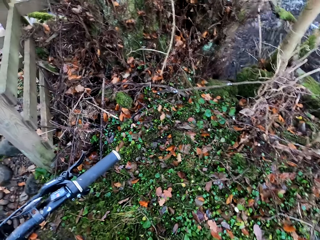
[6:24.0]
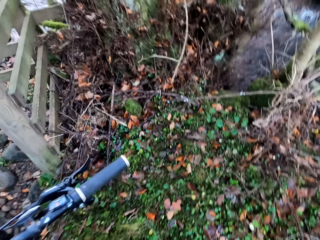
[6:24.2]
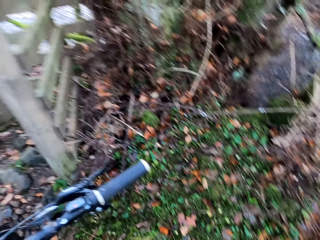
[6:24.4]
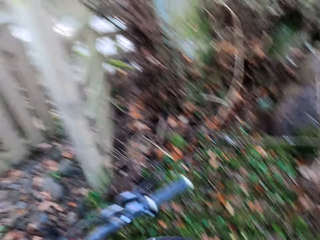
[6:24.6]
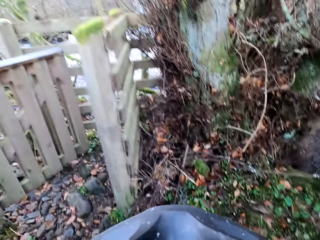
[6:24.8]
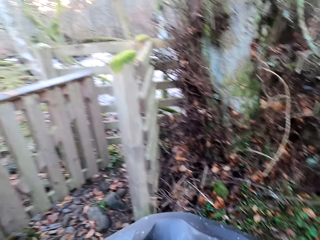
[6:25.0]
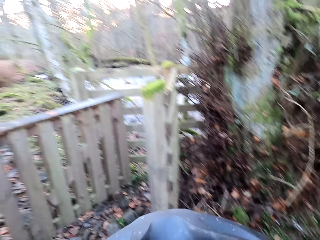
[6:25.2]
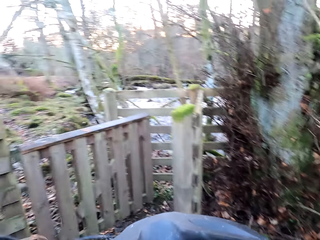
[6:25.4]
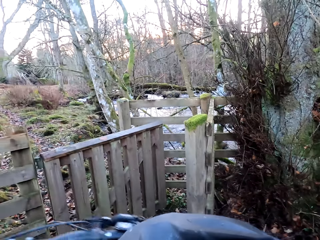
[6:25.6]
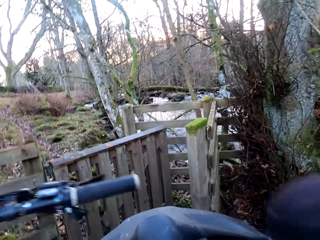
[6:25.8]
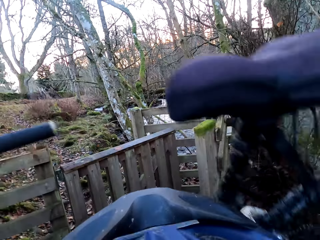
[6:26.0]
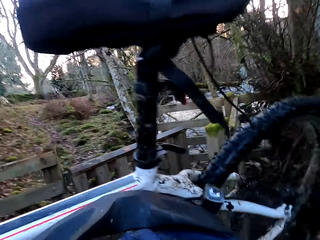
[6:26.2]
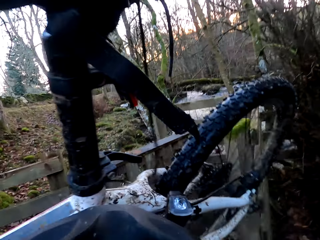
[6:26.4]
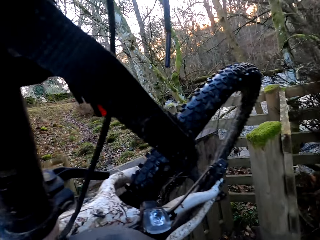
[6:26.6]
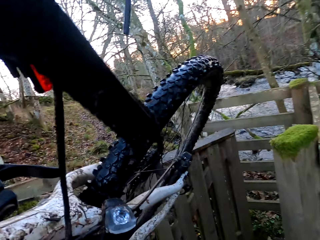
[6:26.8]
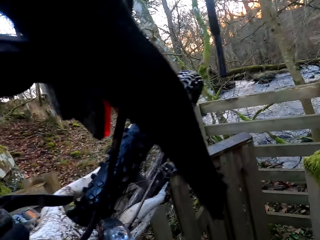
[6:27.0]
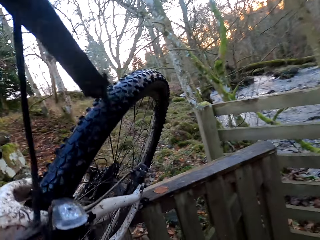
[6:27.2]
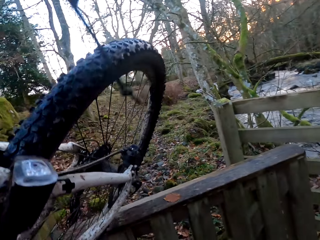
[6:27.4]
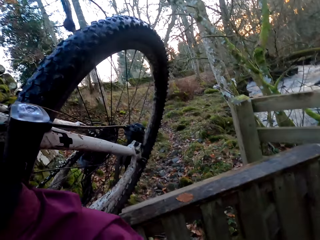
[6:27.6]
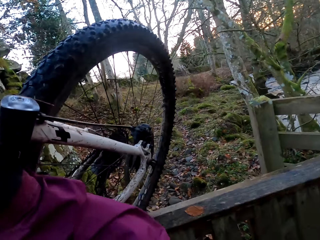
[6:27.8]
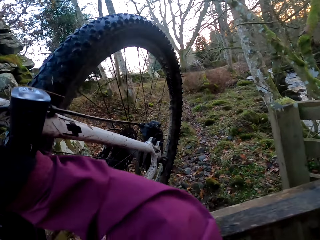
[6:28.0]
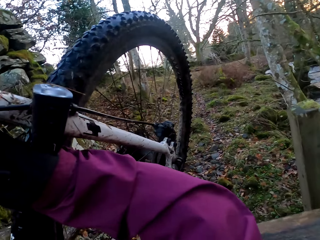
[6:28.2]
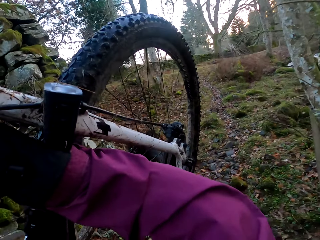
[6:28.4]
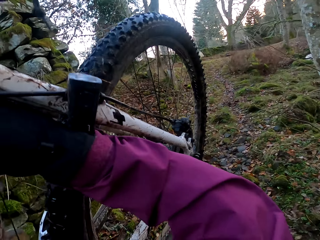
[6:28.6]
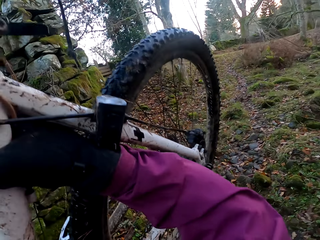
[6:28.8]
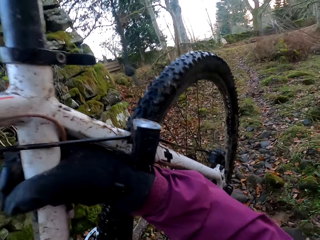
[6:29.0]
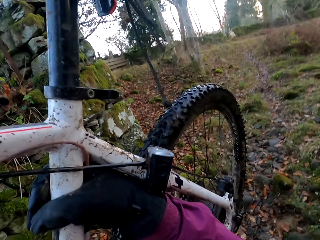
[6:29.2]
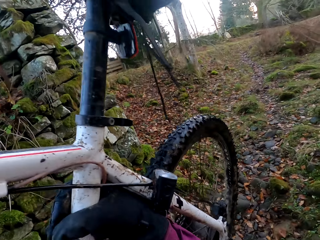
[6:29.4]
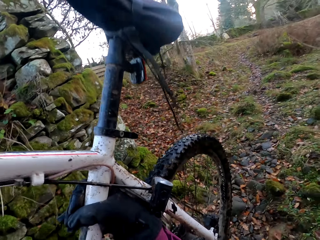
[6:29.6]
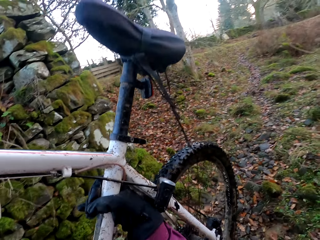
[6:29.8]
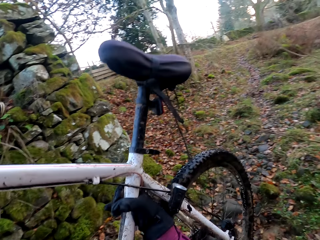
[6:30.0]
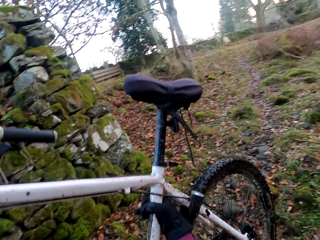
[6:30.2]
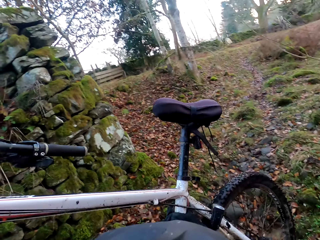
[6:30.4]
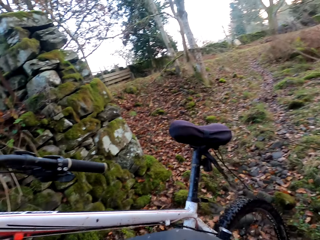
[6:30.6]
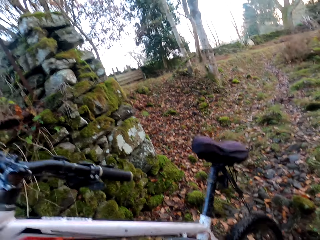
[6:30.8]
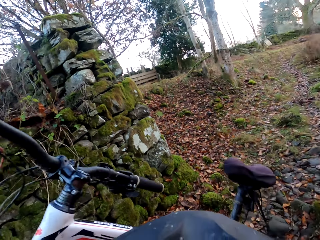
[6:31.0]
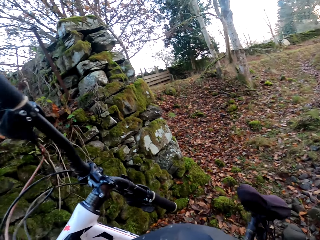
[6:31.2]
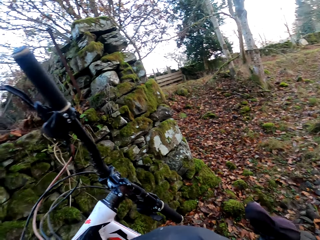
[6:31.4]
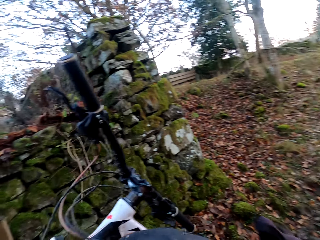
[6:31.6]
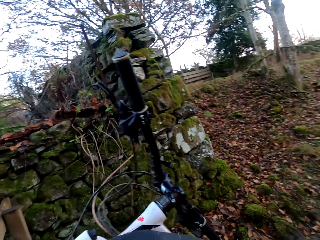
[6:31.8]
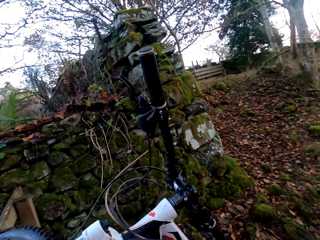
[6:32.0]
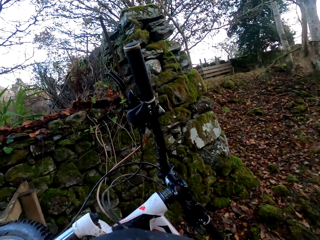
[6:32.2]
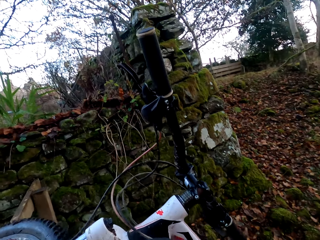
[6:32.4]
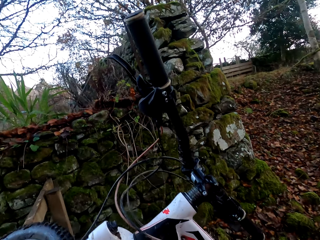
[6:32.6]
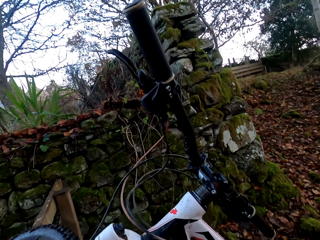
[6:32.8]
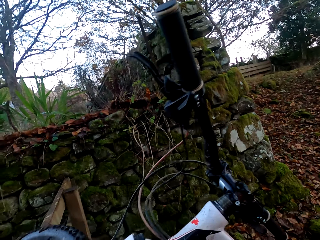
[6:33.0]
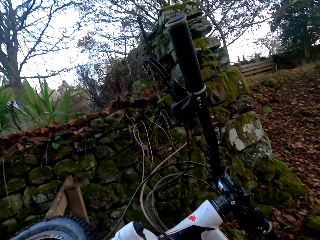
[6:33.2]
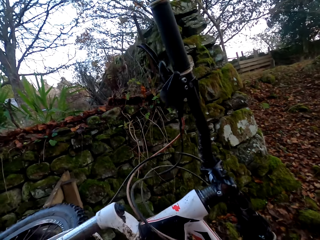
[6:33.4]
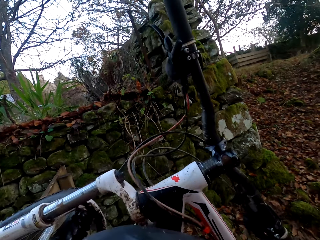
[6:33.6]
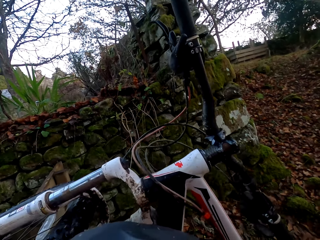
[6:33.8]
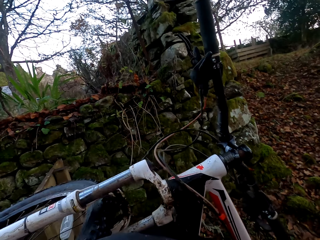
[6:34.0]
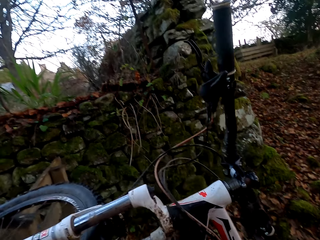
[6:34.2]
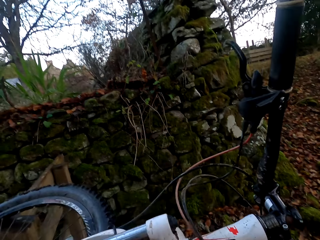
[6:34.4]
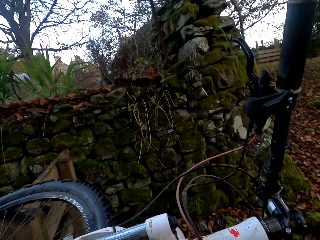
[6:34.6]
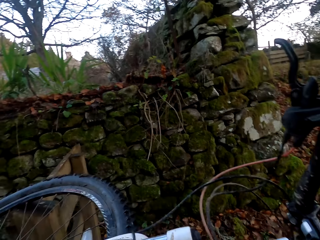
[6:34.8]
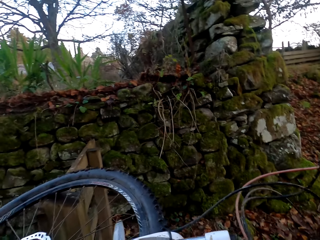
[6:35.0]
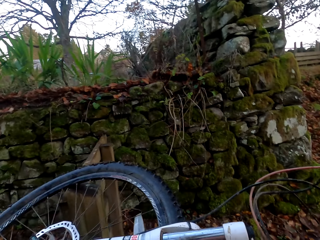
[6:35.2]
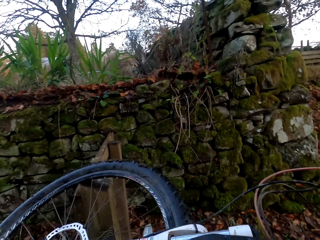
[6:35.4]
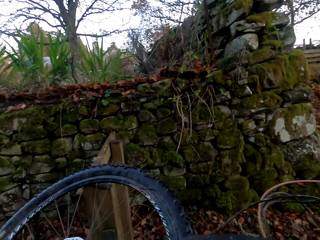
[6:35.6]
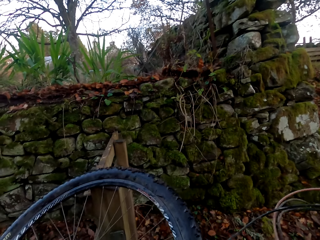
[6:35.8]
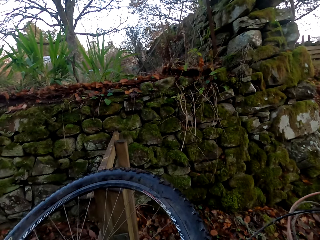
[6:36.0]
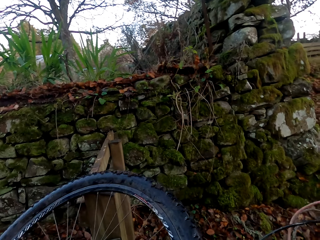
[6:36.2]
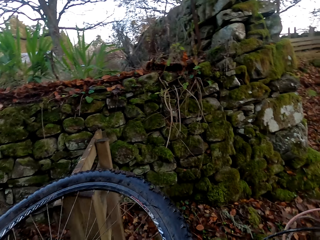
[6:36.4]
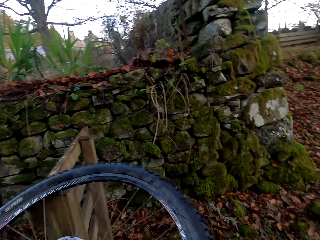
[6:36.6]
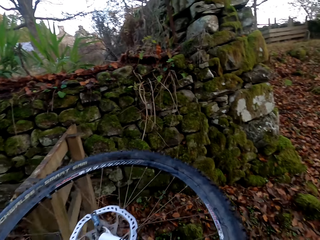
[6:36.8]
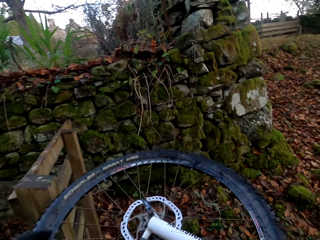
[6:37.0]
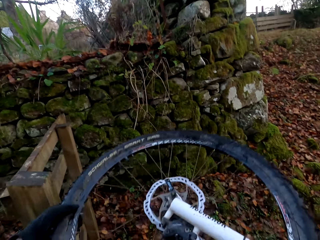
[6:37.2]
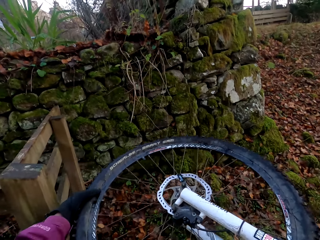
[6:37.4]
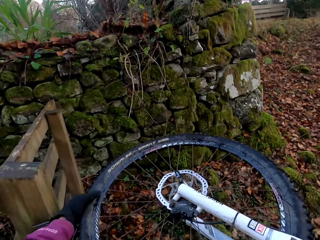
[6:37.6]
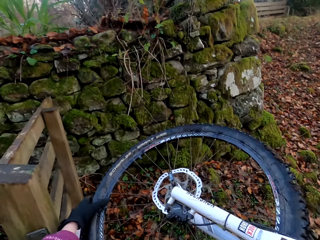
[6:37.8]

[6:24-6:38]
The camera wearer lifts up the bicycle over the gate. They put the bicycle down on the ground.

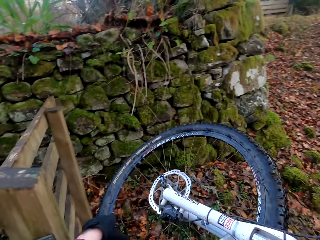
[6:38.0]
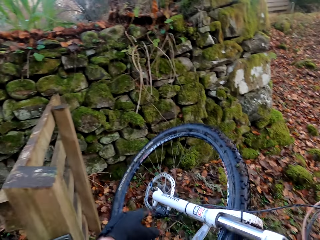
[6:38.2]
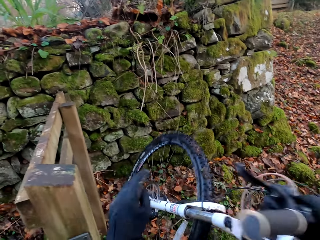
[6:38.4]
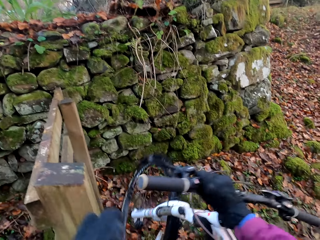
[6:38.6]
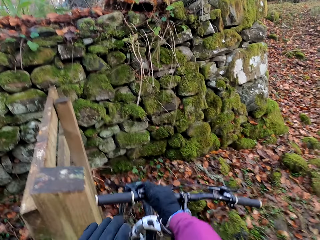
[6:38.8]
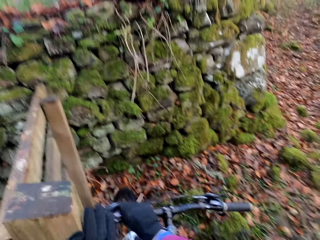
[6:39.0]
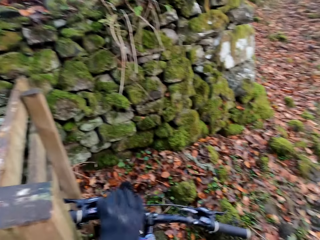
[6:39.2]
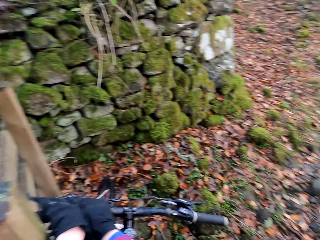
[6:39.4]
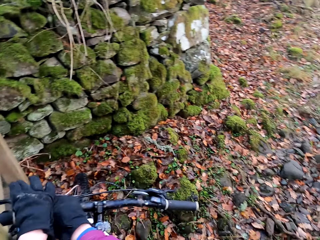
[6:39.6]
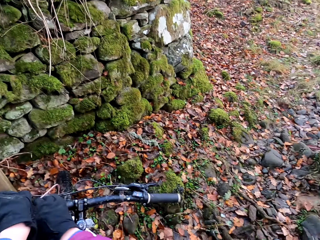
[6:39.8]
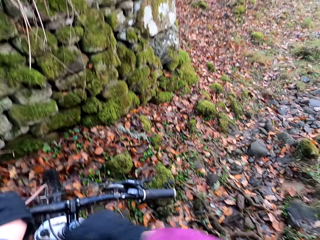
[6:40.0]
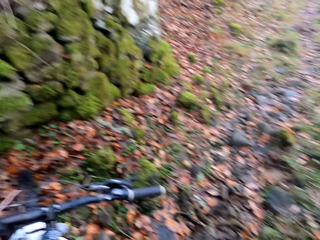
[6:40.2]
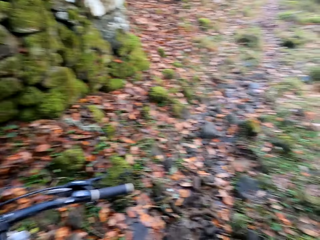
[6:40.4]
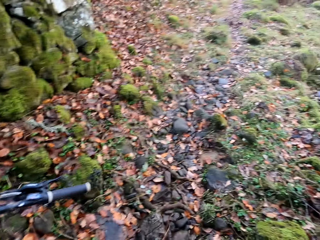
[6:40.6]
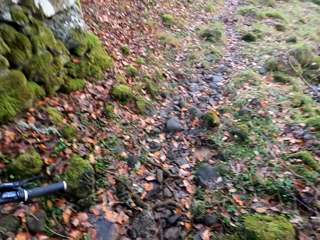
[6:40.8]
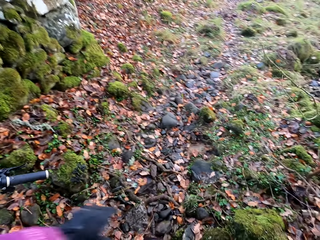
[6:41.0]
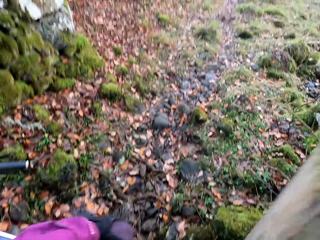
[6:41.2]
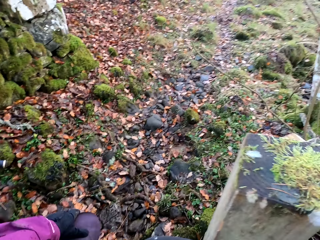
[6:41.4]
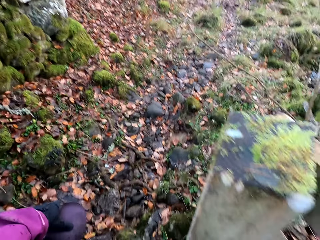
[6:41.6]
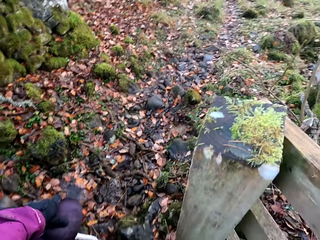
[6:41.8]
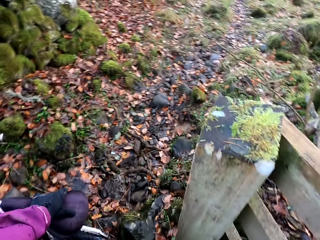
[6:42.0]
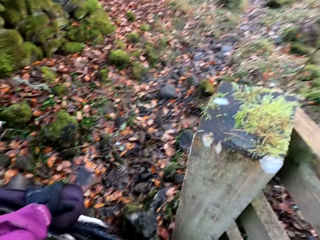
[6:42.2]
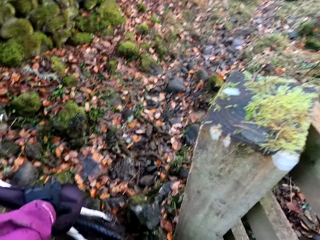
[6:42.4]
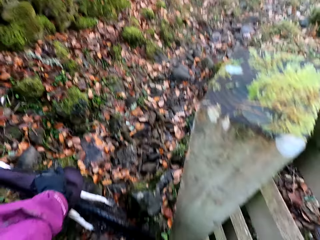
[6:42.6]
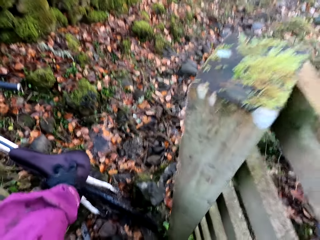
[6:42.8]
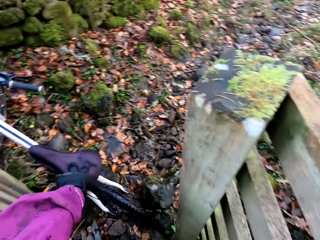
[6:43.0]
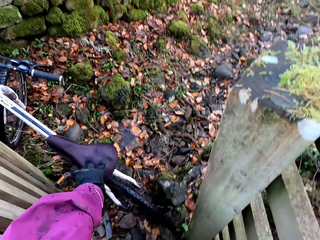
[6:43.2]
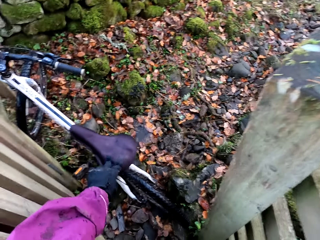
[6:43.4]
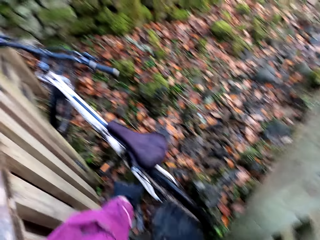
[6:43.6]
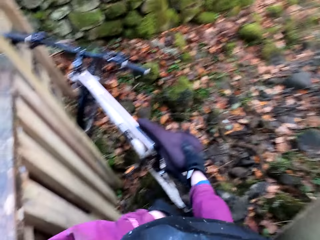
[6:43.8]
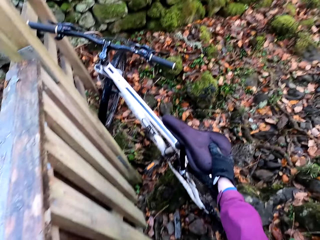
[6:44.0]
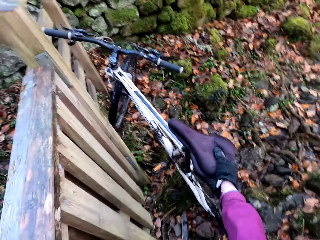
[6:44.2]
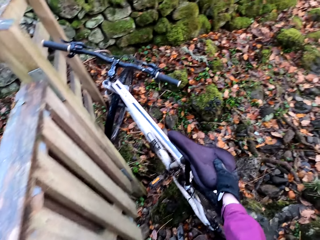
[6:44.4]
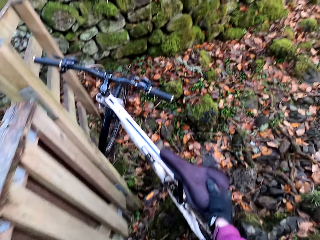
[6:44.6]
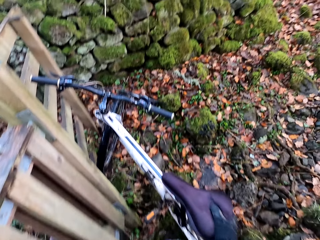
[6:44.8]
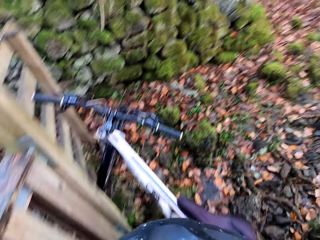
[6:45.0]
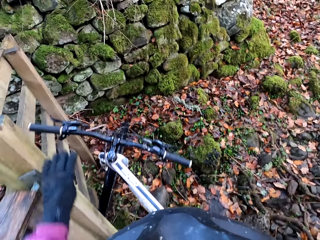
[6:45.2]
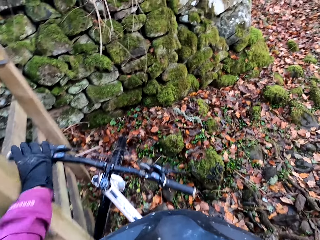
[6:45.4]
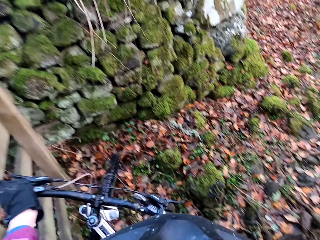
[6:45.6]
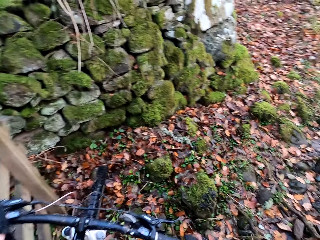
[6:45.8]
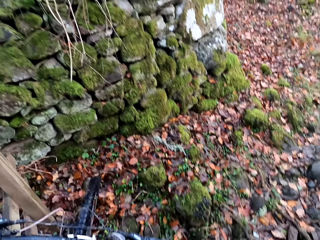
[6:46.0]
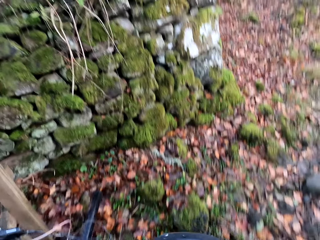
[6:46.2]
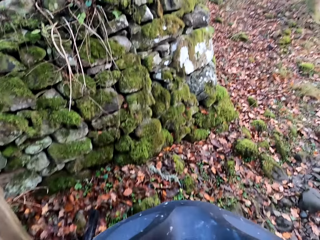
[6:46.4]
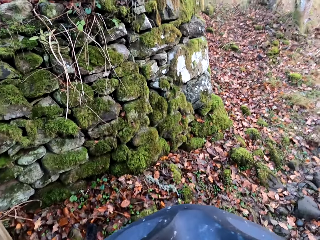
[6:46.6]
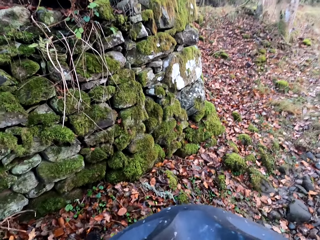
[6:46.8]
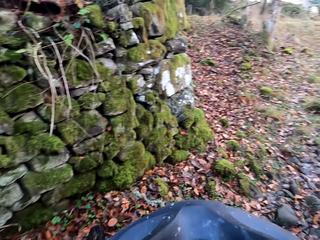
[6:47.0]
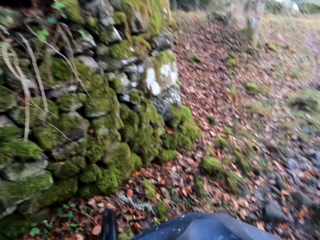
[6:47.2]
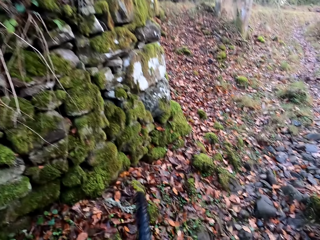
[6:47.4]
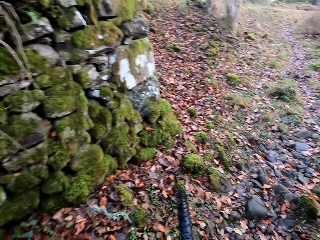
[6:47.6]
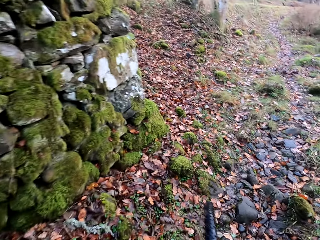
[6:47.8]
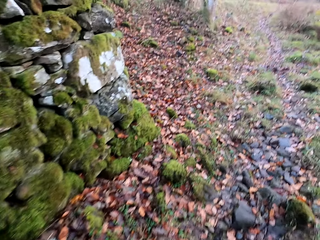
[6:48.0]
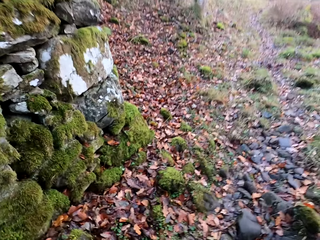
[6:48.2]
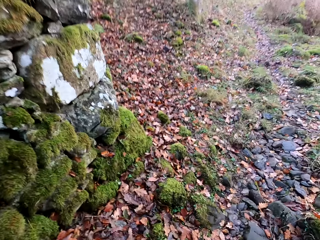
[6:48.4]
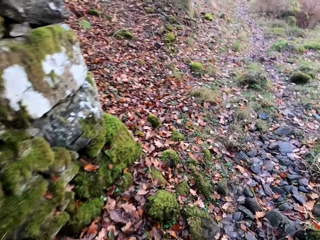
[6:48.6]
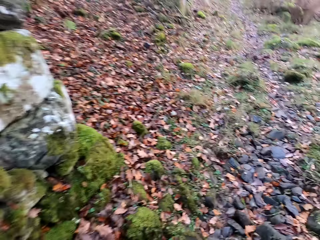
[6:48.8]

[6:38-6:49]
The camera wearer climbs the bicycle.
